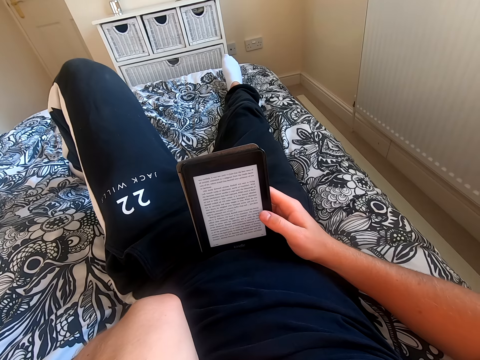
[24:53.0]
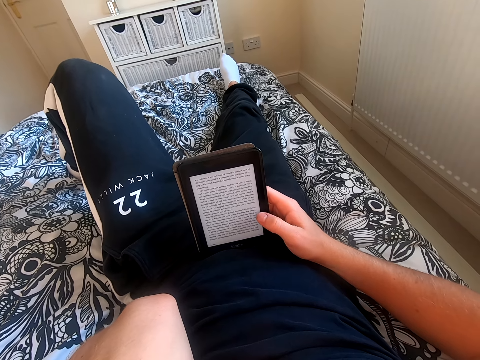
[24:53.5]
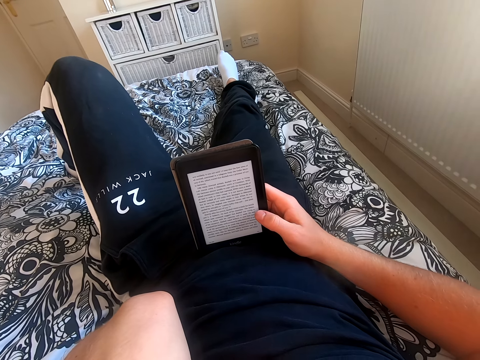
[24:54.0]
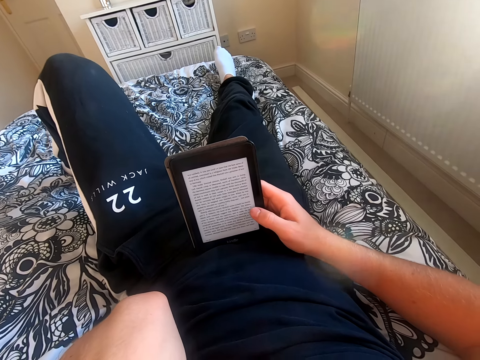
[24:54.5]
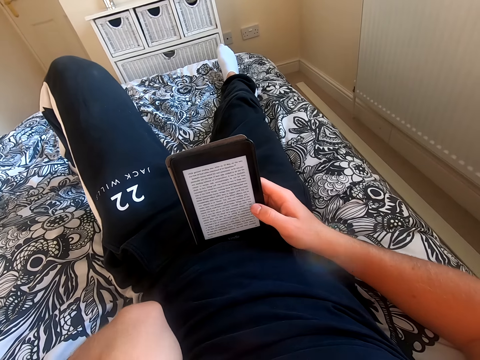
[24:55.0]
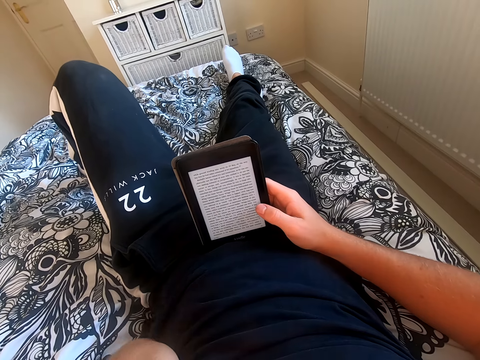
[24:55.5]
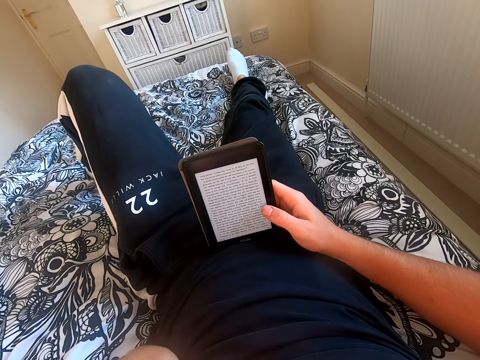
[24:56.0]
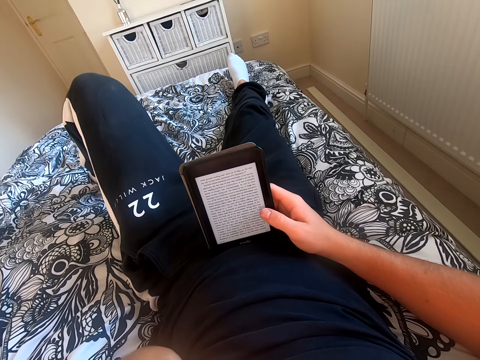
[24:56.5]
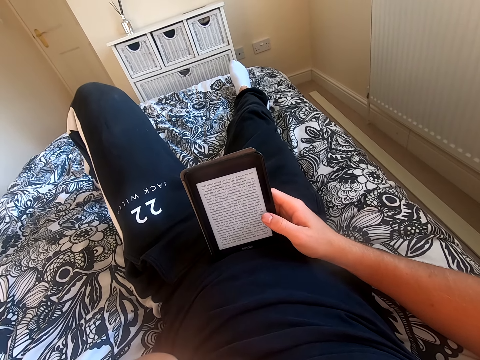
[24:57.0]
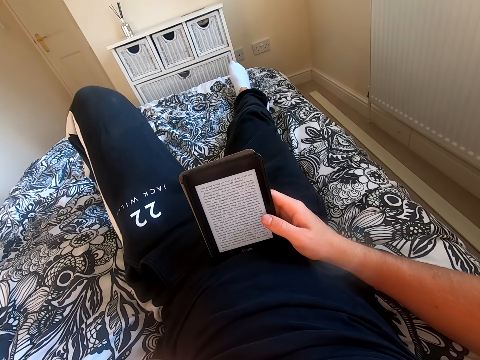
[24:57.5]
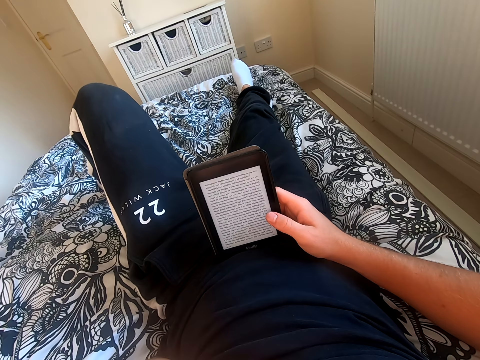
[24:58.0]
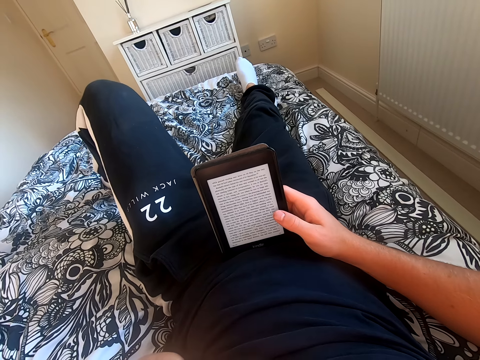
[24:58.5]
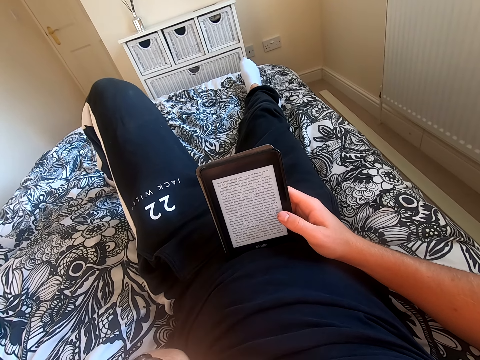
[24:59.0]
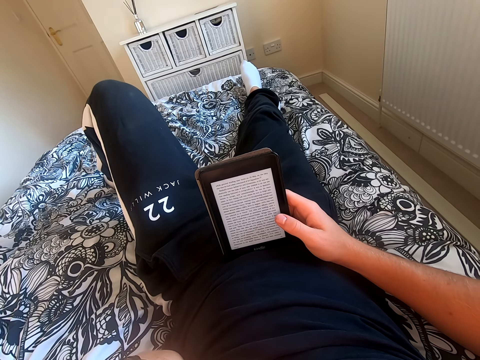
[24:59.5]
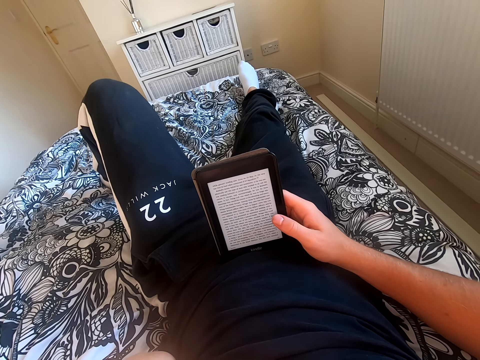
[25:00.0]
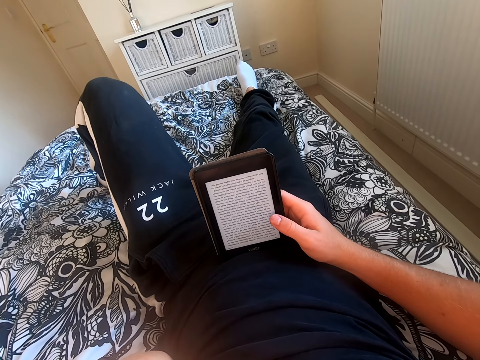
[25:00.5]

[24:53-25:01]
The camera wearer scrolls through the tablet. They read through the tablet.

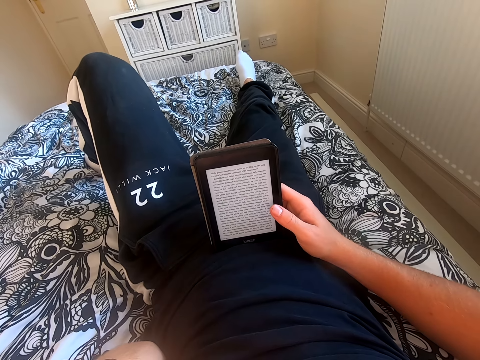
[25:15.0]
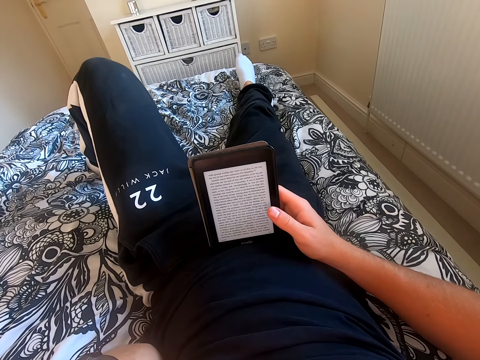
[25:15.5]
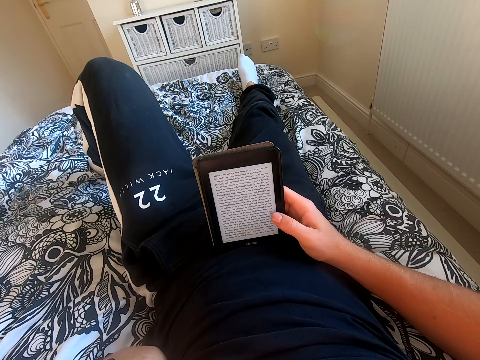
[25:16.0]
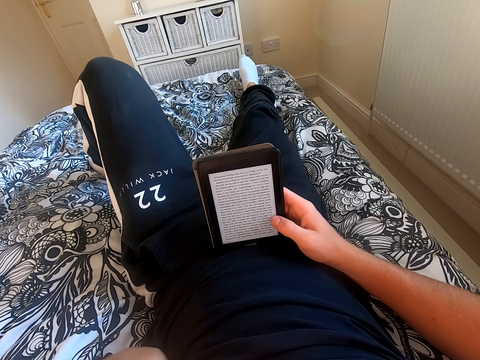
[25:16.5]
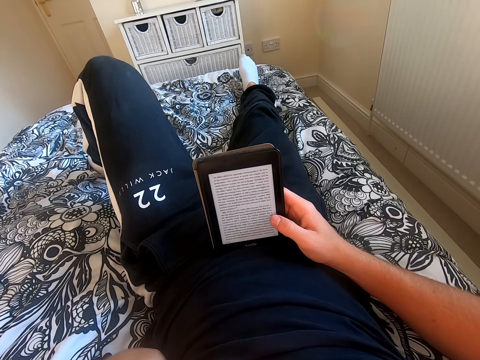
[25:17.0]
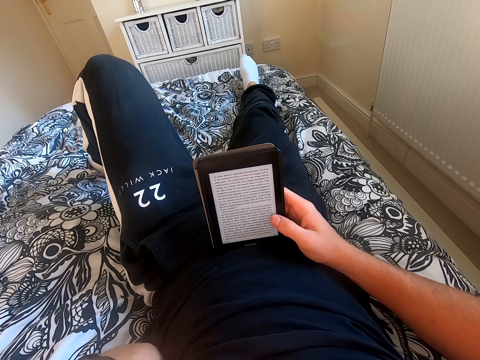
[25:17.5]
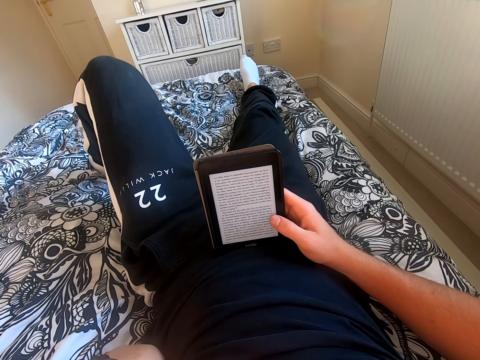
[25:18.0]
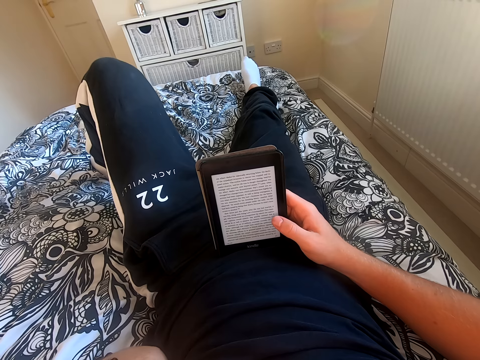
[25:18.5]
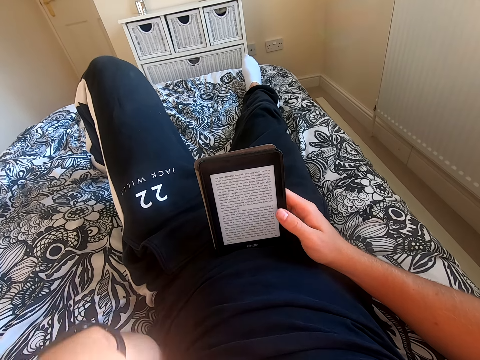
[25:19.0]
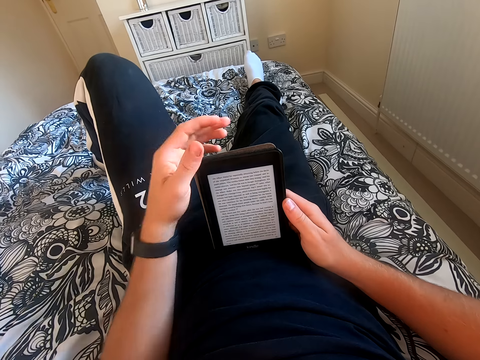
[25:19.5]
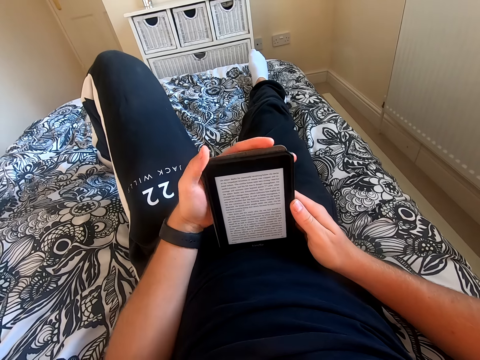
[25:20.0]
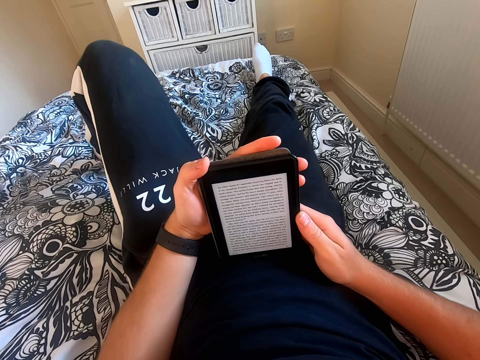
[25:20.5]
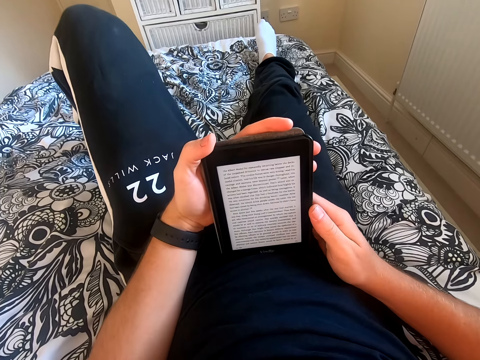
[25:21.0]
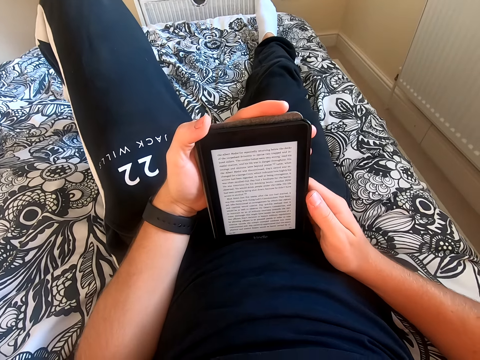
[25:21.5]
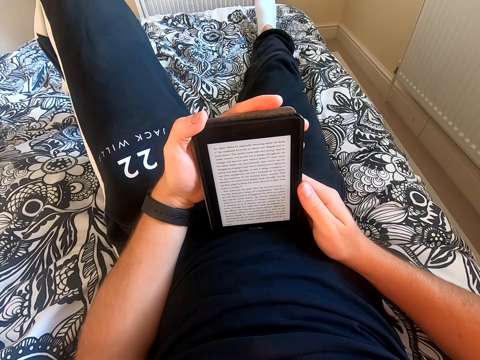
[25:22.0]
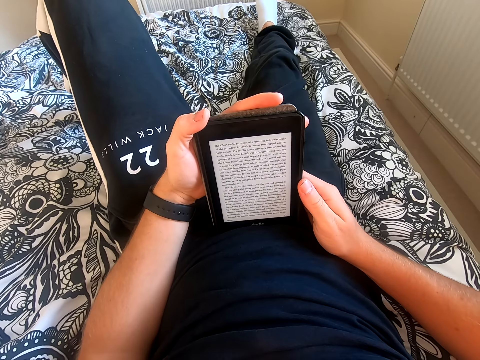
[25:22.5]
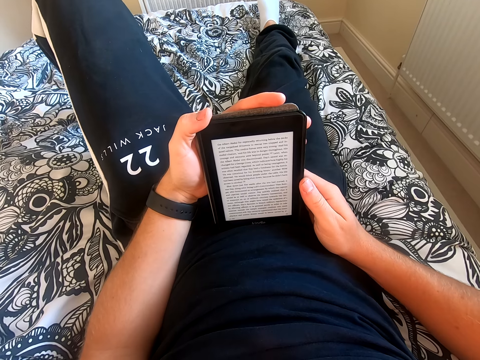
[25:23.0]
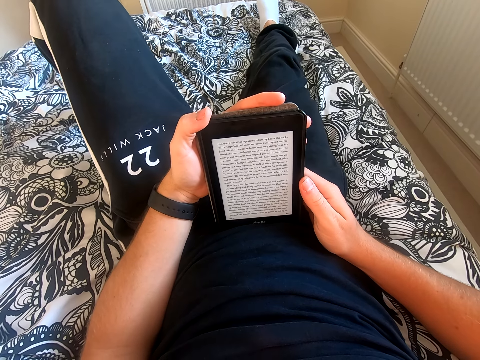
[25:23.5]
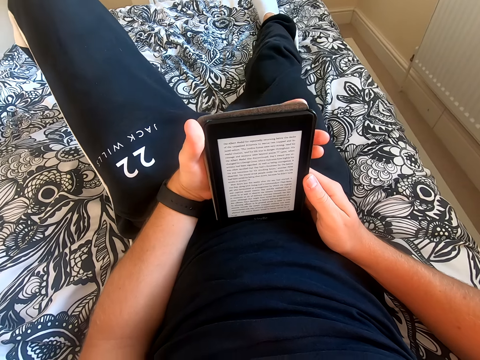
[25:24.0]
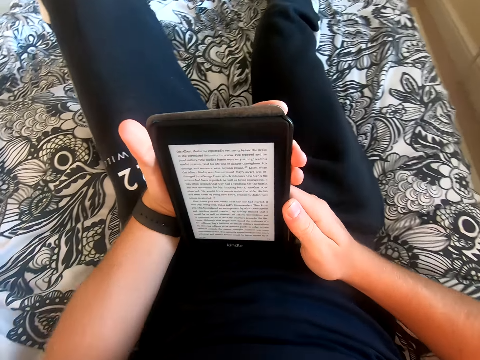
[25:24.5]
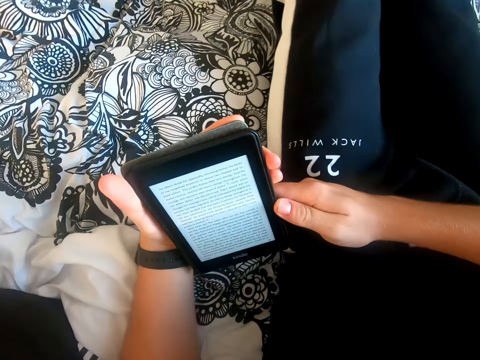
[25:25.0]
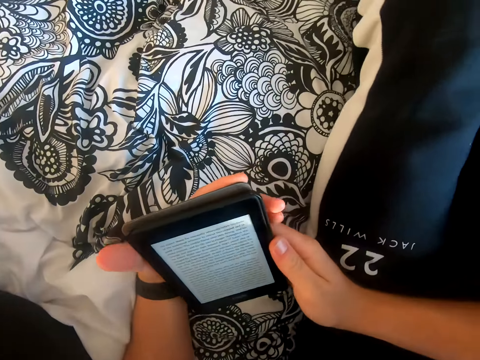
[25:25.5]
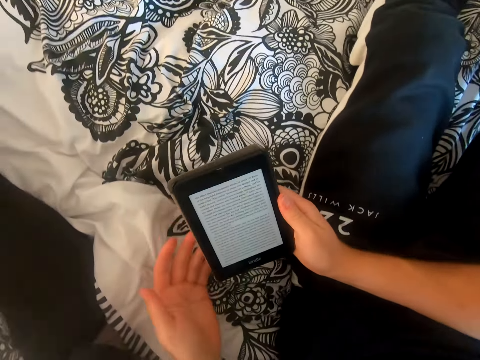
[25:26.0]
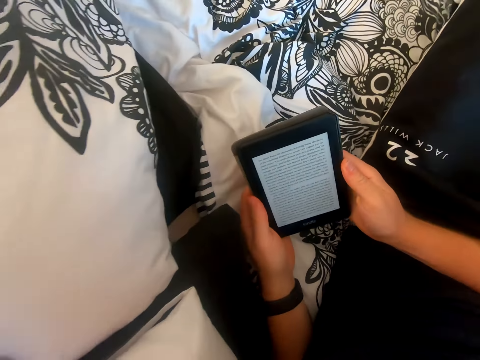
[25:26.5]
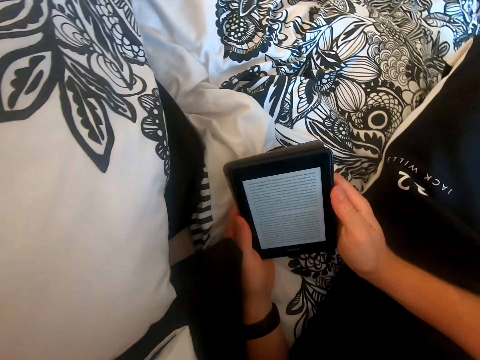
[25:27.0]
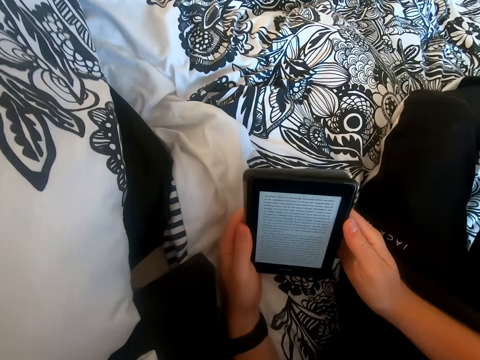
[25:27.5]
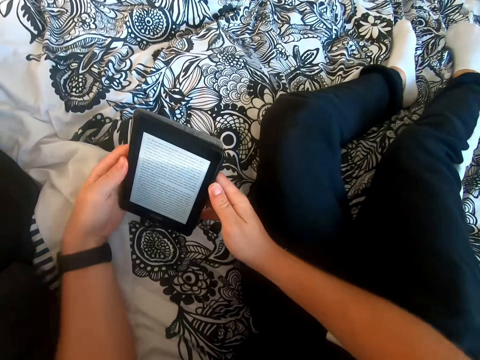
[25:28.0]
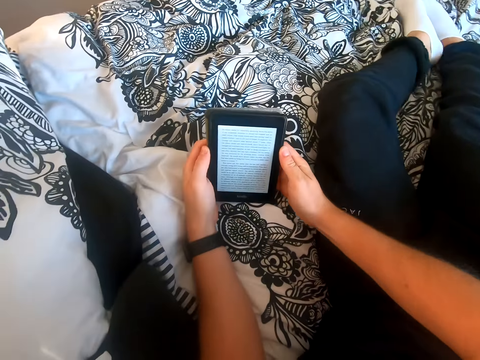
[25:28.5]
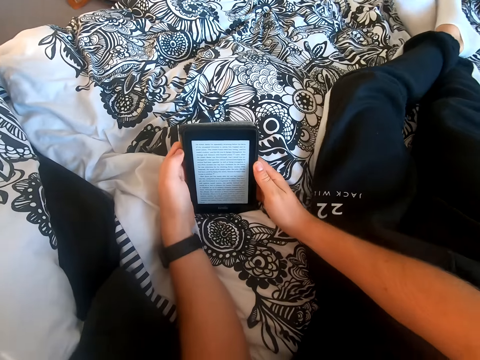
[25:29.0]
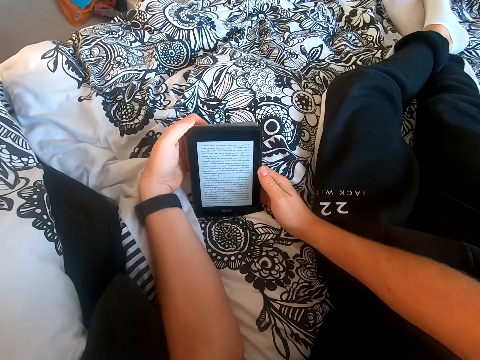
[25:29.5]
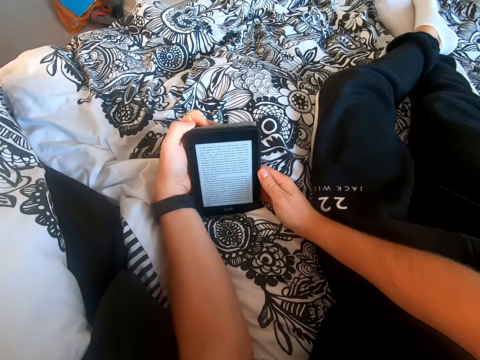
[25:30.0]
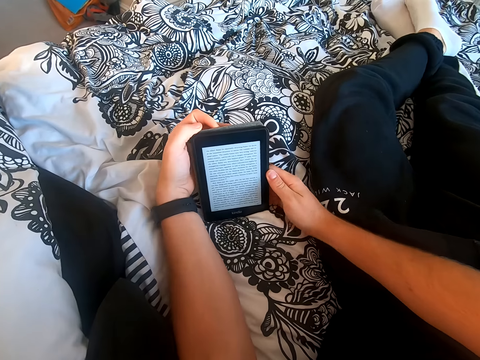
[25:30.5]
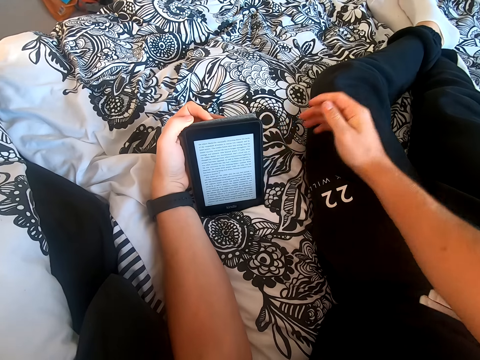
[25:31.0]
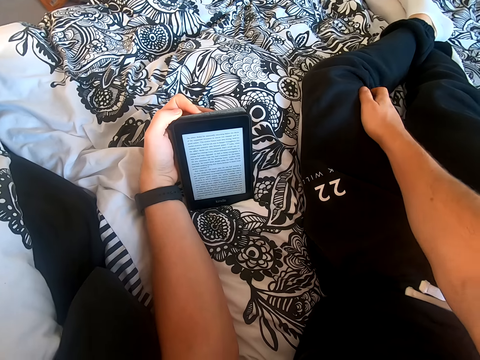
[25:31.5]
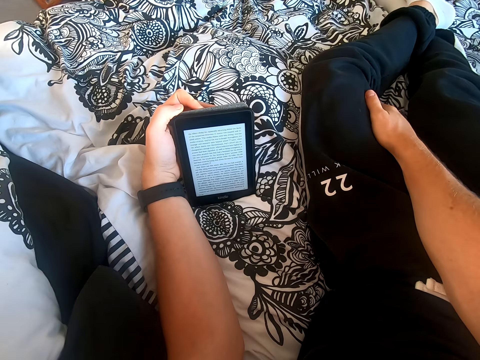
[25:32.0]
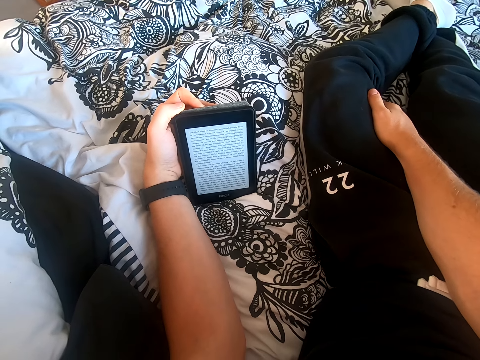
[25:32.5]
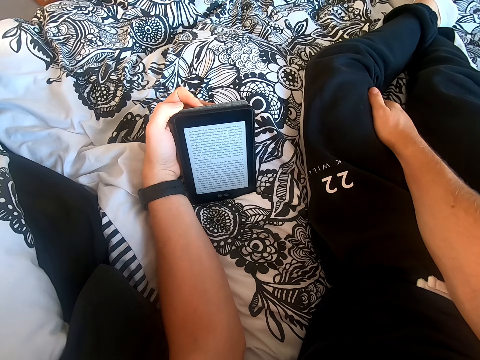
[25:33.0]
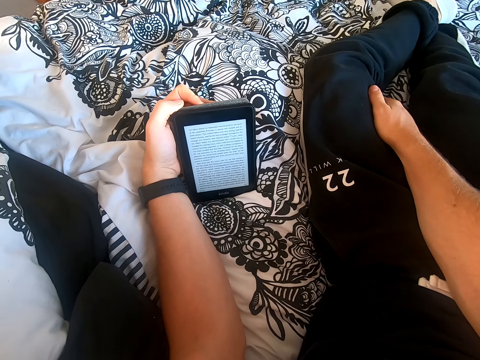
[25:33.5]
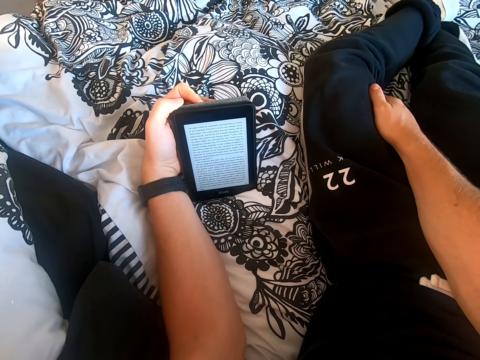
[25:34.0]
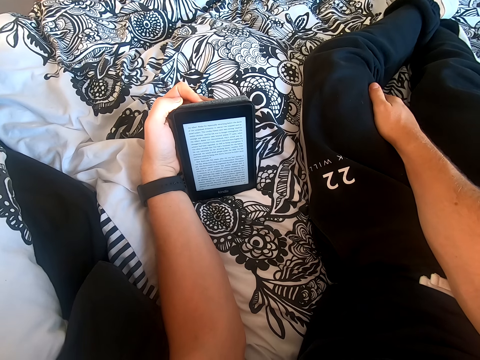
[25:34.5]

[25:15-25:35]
The camera wearer scrolls through the tablet. He reads through the tablet. He reads through the tablet again. He holds the tablet with his left hand. He reads through the tablet. He leans on the bed and turns on the bed. He reads through the tablet. He places the left leg on his right leg. He adjusts his left hand on the tablet, removes his right hand from the tablet and places his right hand on the lap. He reads the book on the tablet.
